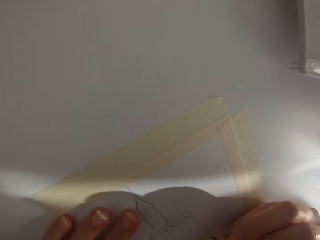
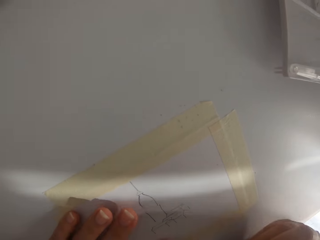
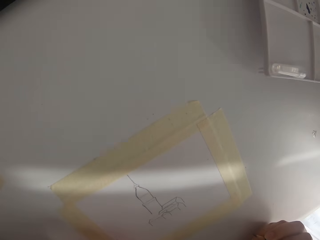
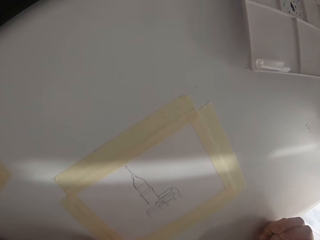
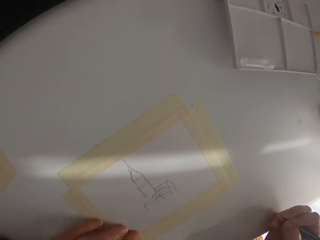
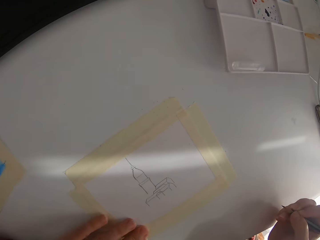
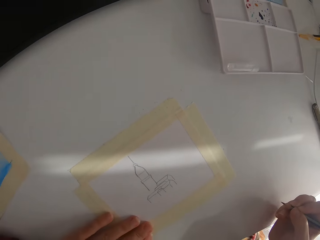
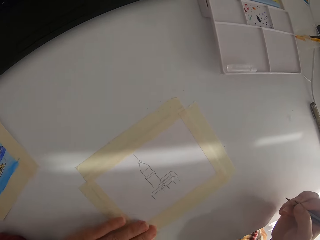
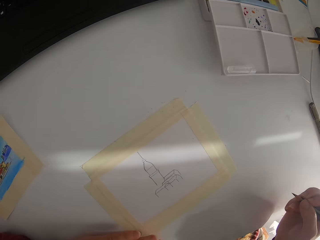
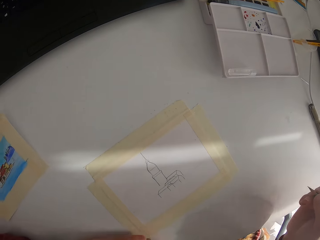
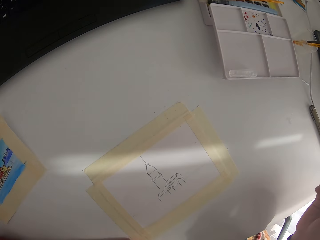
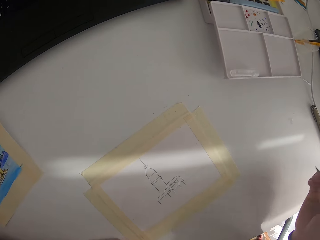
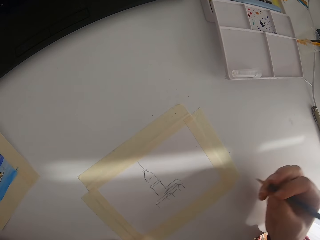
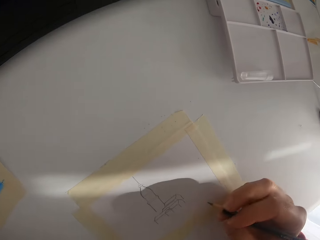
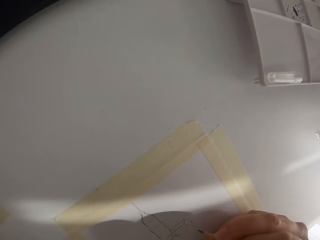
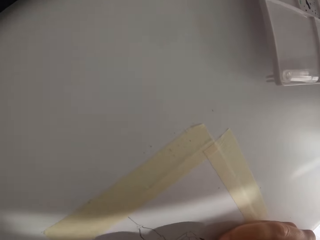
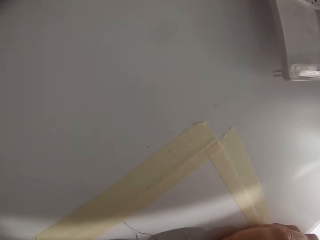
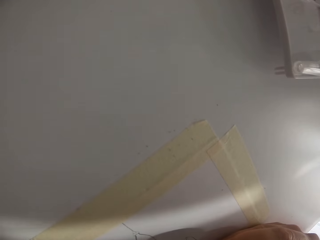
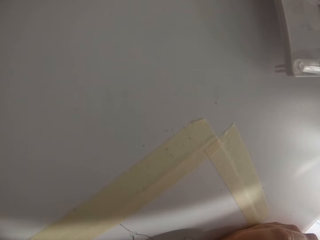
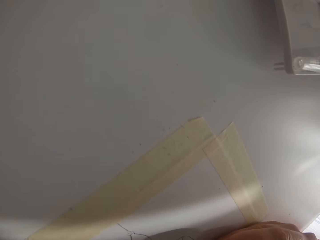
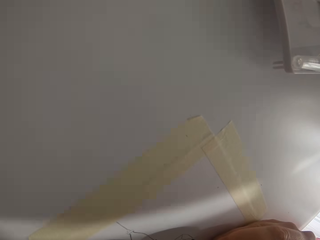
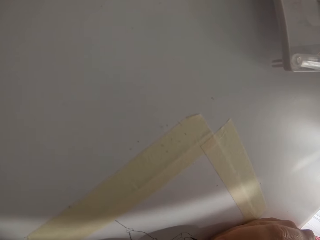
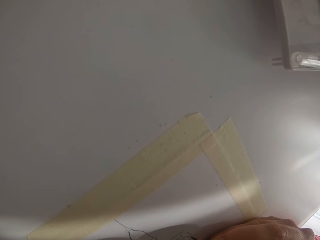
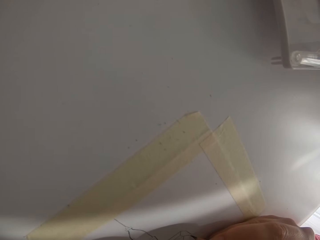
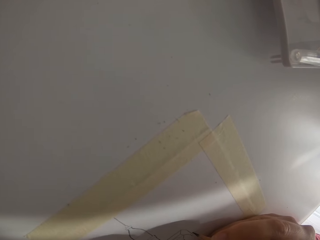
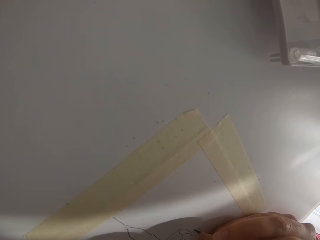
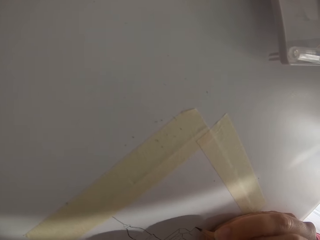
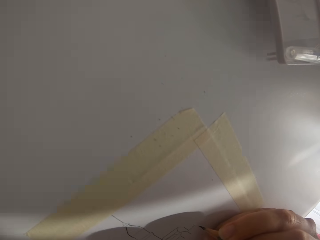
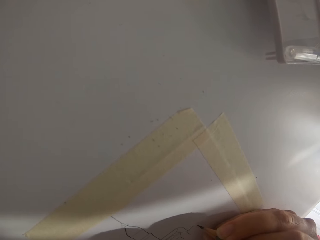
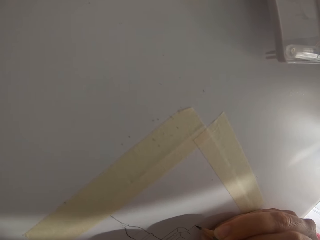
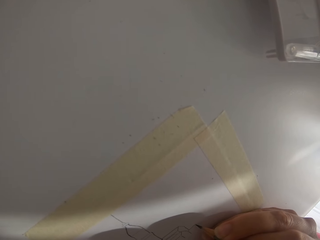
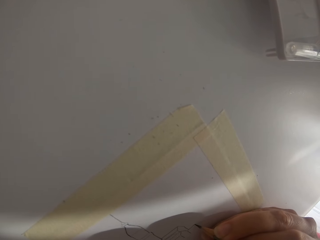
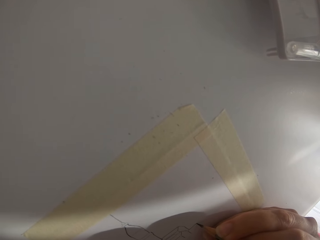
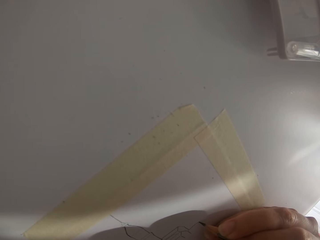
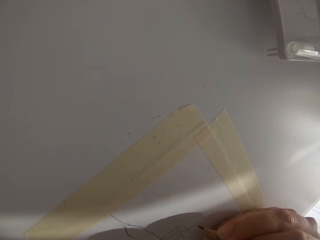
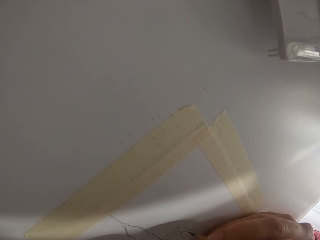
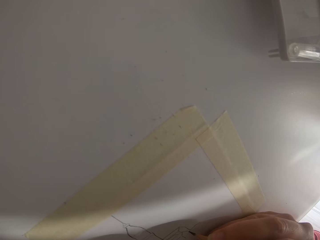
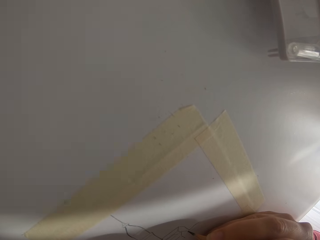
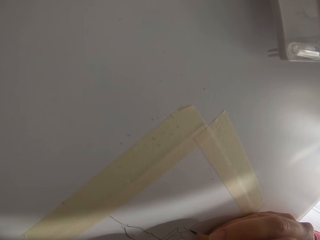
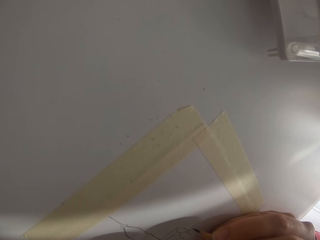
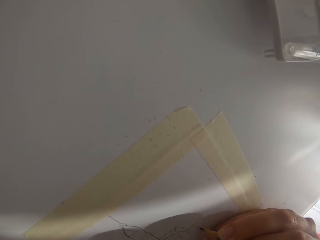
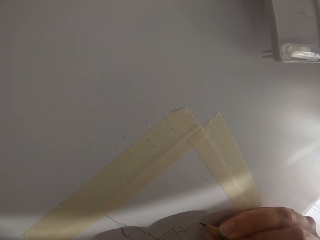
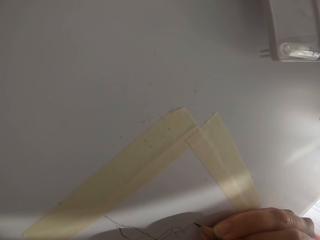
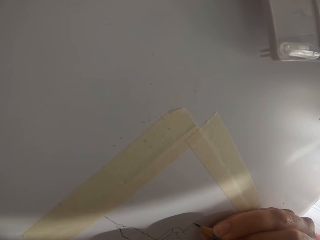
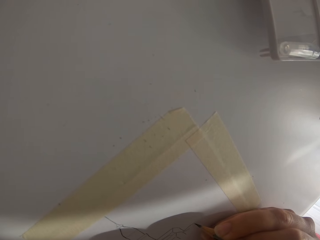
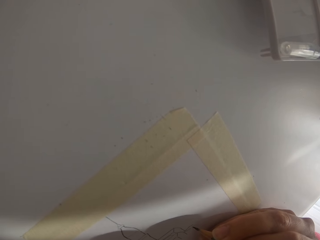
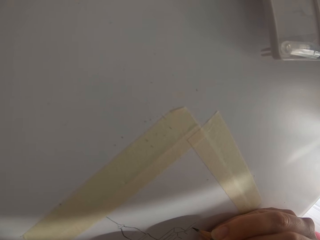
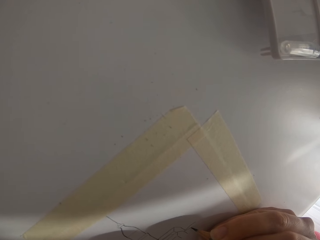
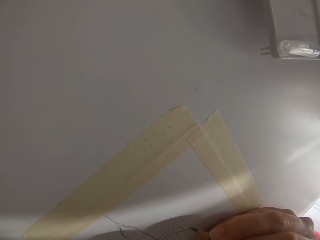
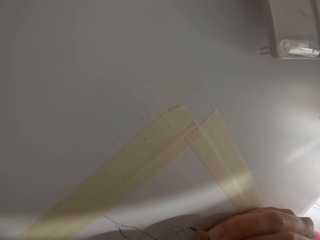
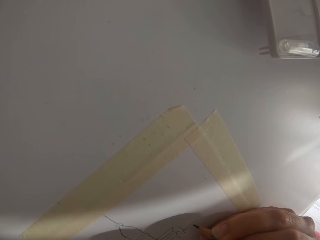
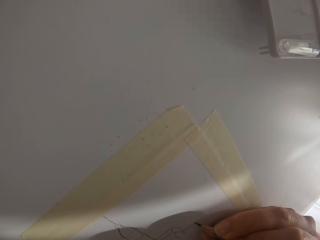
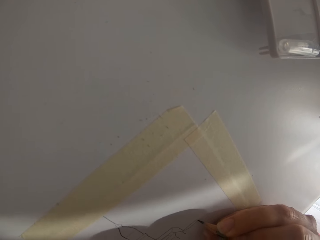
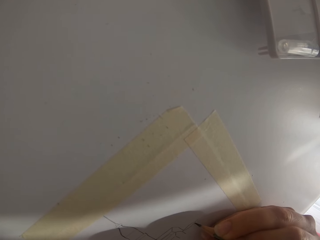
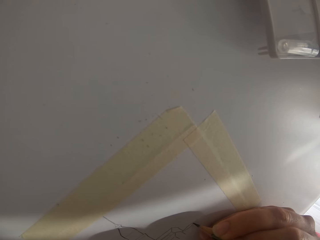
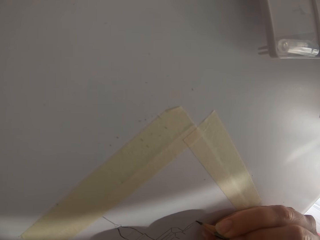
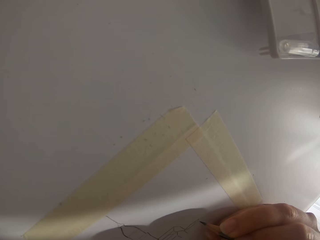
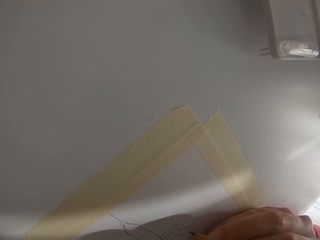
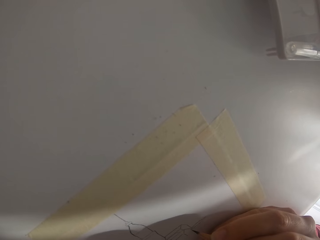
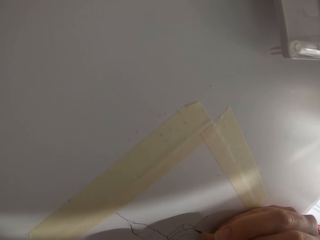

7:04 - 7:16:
The camera wearer draws on the paper. They check the drawing. They draw on the paper with a pencil. They draw on the paper again.

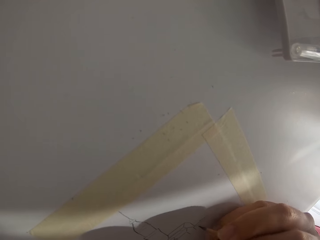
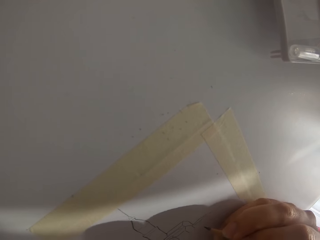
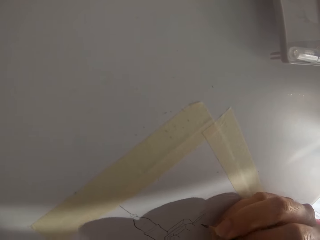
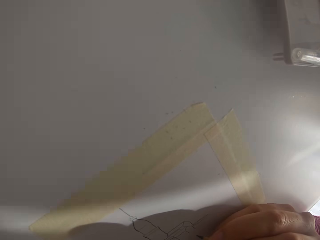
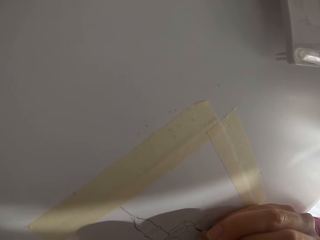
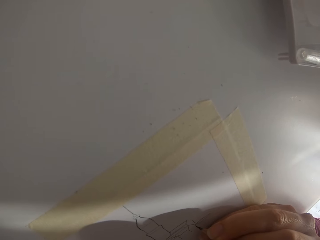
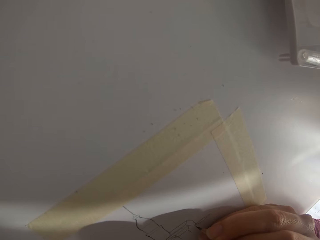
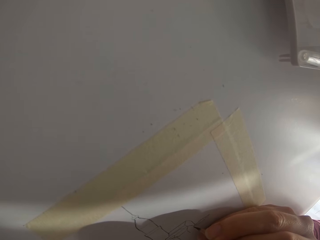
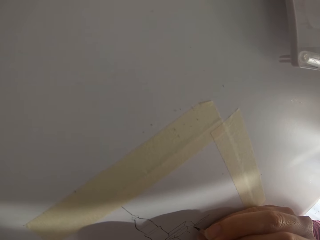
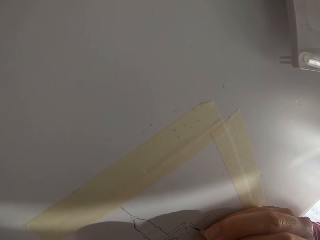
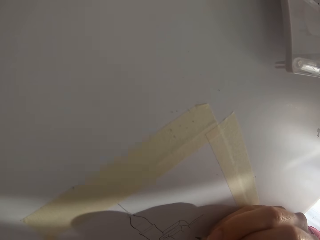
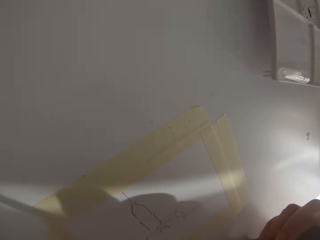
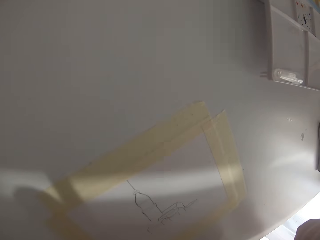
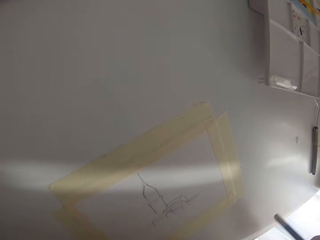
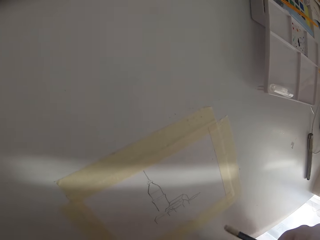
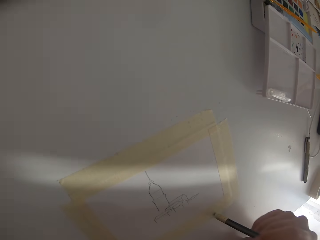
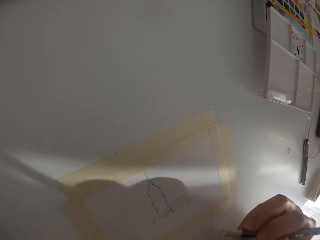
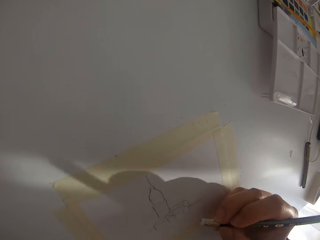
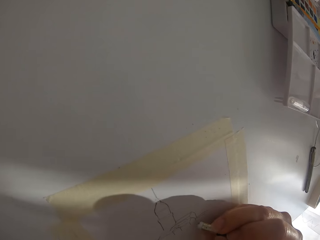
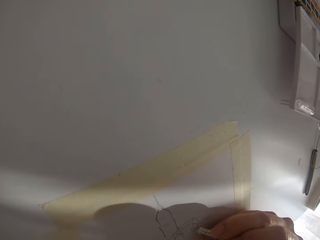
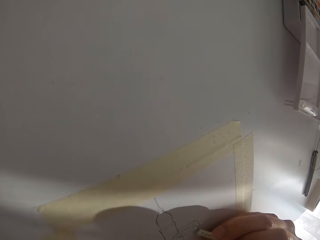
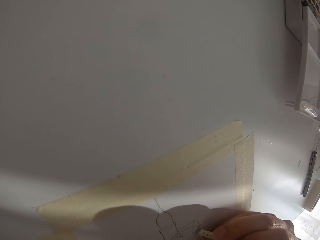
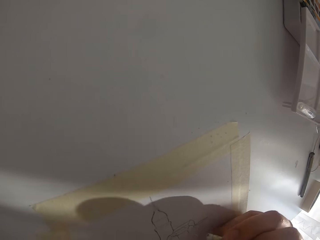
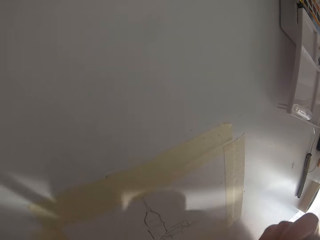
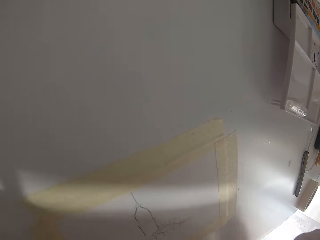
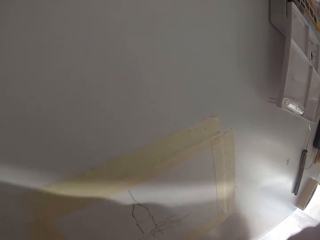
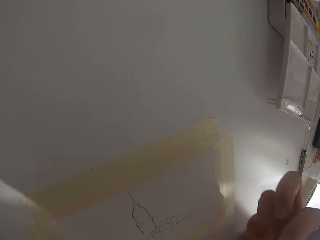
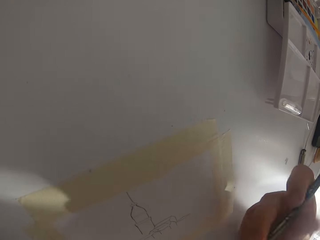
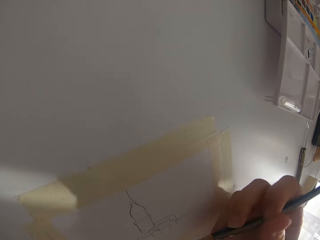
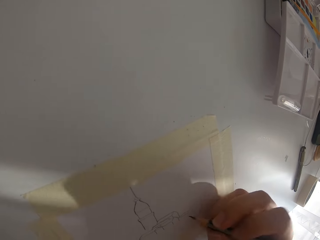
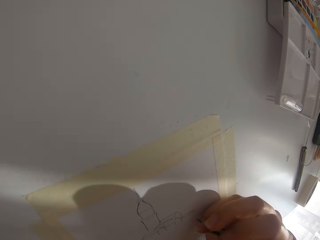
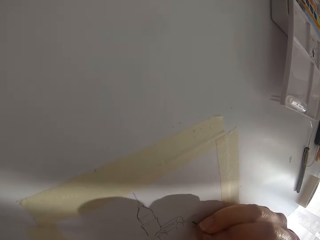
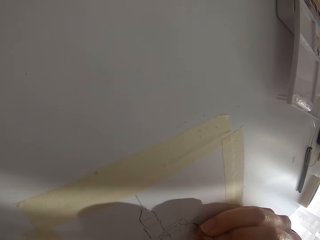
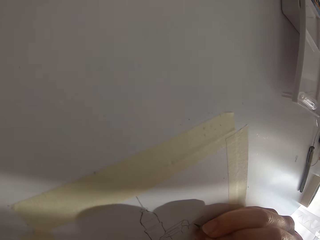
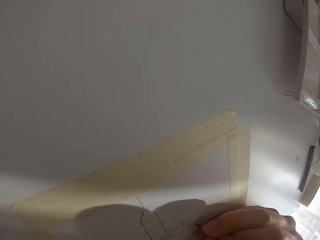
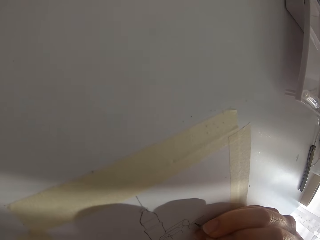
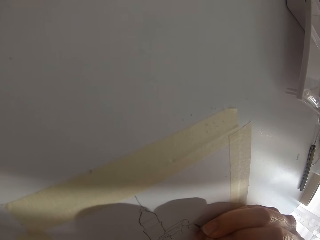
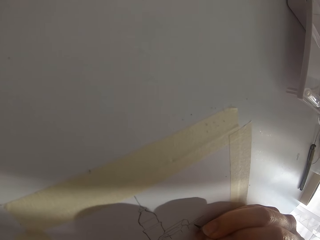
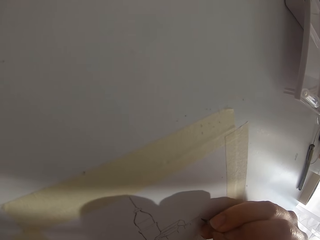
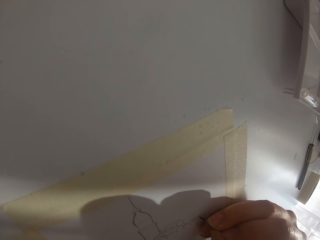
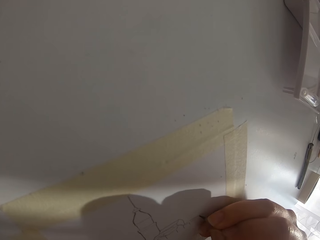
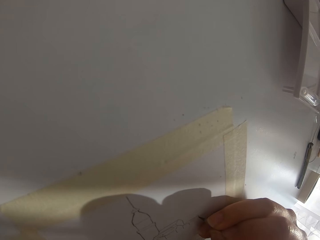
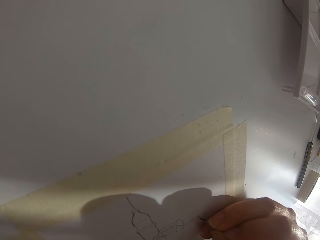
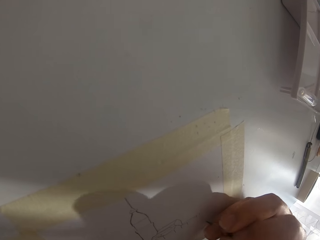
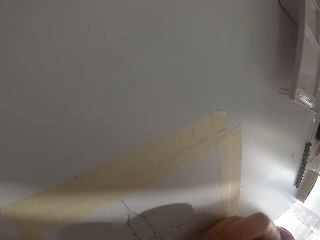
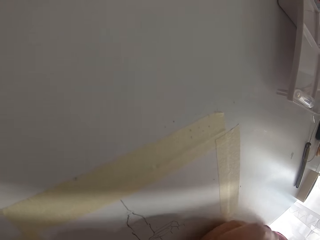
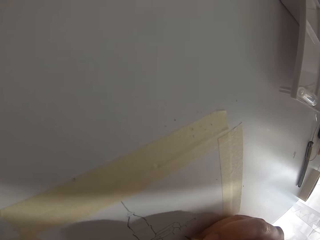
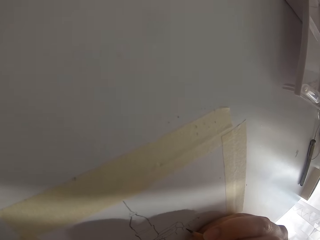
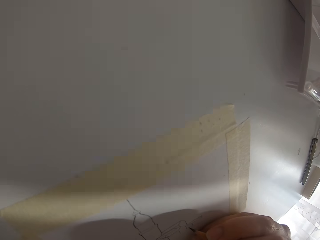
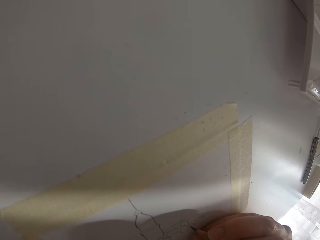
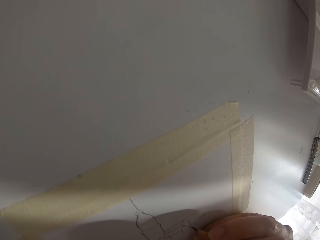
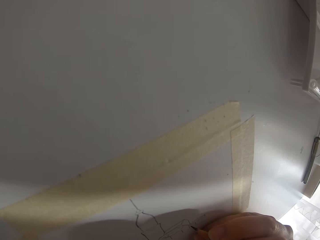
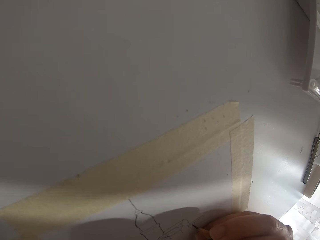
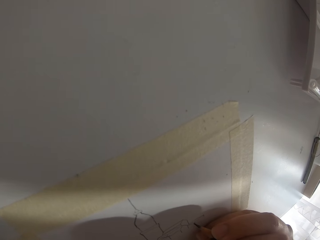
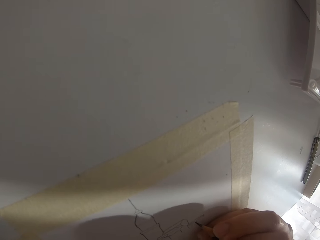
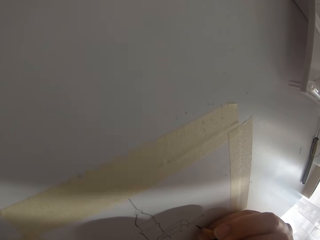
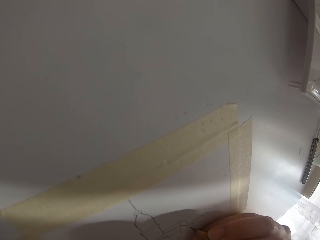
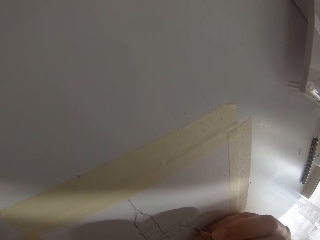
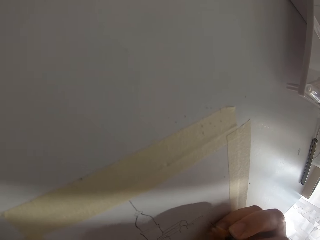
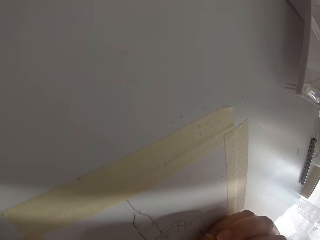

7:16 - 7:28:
The camera wearer draws on the paper. They erase the drawing. They draw on the paper with a pencil. They draw on the paper again.
